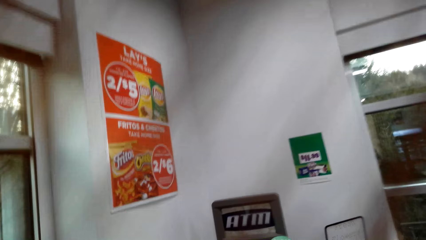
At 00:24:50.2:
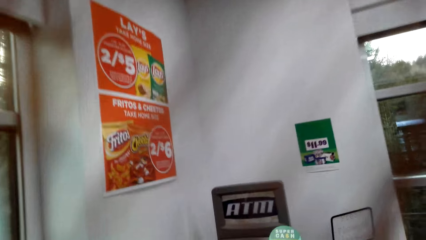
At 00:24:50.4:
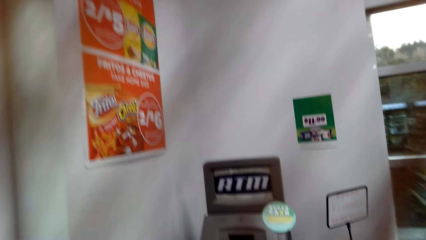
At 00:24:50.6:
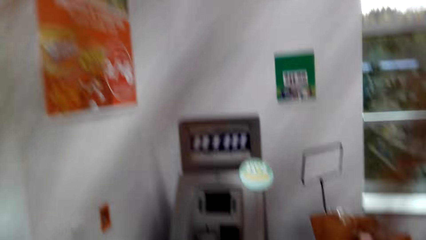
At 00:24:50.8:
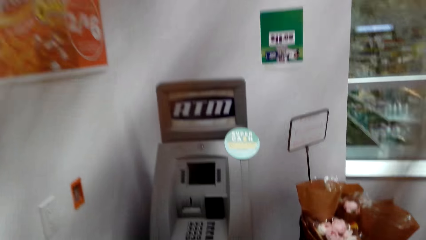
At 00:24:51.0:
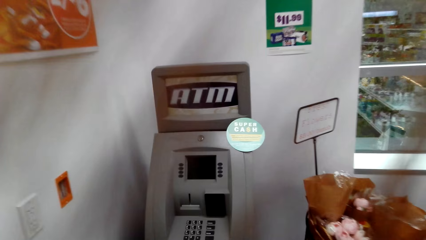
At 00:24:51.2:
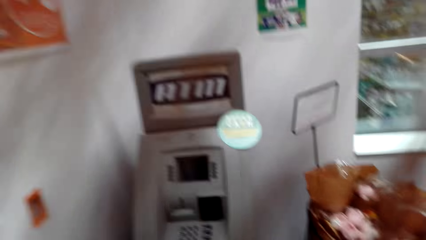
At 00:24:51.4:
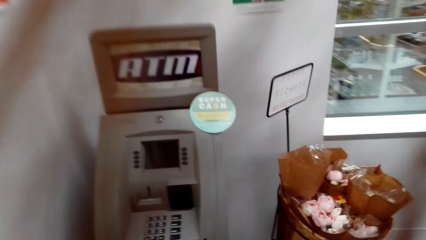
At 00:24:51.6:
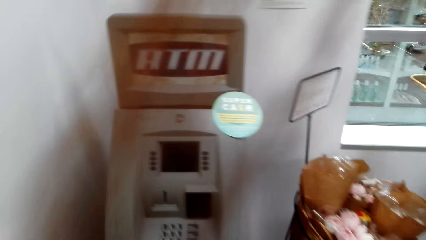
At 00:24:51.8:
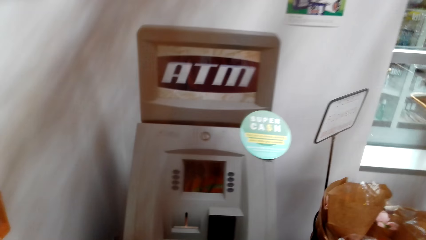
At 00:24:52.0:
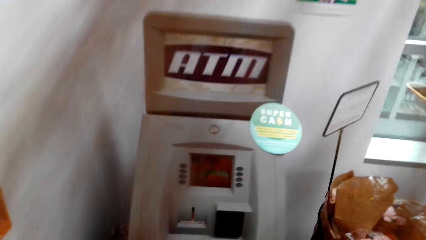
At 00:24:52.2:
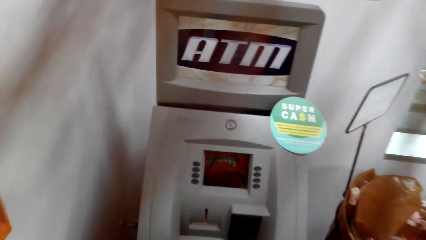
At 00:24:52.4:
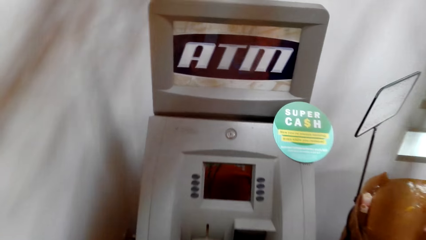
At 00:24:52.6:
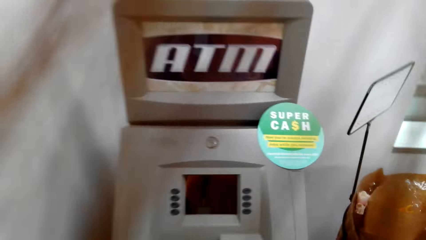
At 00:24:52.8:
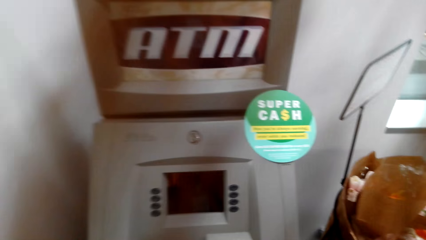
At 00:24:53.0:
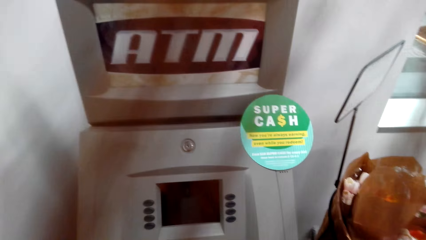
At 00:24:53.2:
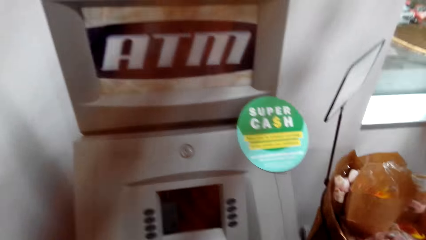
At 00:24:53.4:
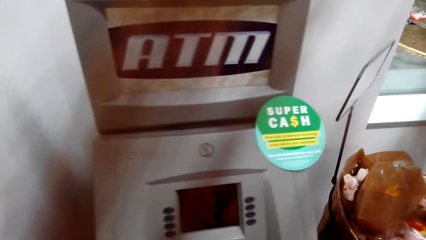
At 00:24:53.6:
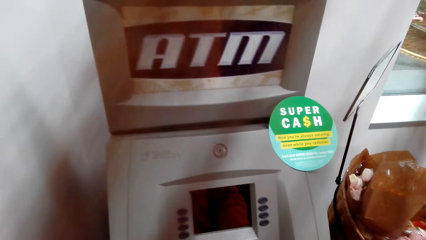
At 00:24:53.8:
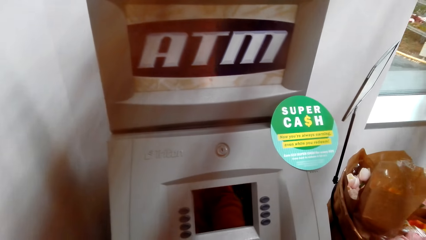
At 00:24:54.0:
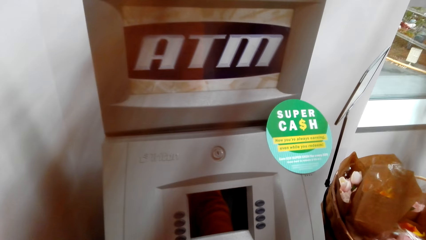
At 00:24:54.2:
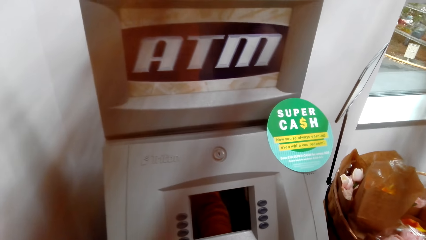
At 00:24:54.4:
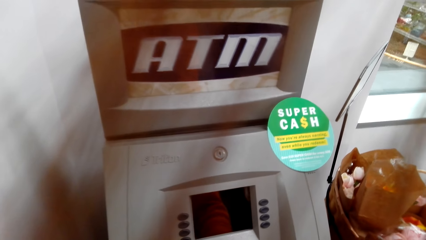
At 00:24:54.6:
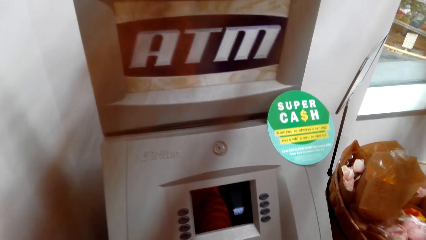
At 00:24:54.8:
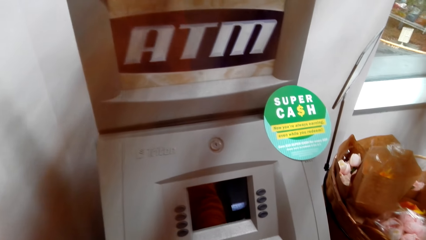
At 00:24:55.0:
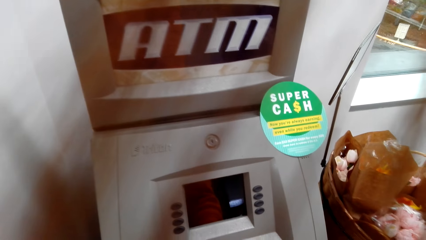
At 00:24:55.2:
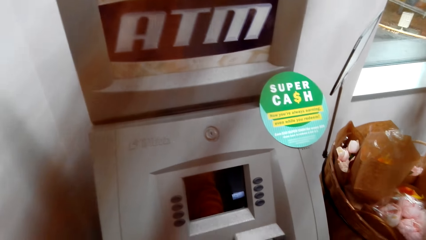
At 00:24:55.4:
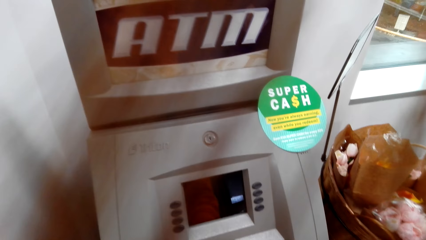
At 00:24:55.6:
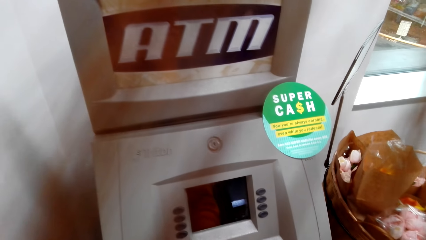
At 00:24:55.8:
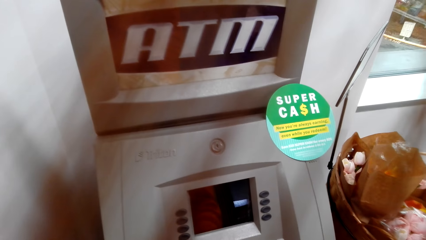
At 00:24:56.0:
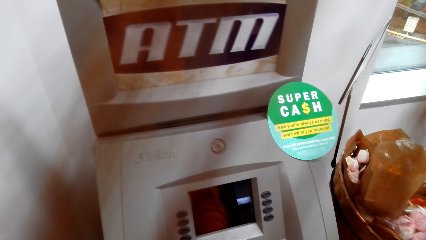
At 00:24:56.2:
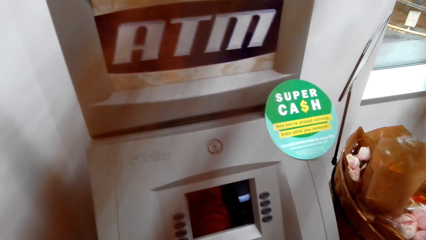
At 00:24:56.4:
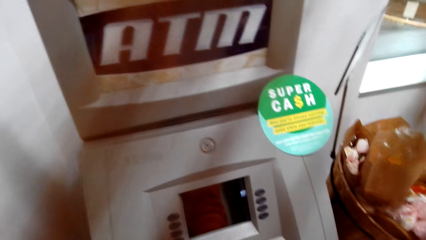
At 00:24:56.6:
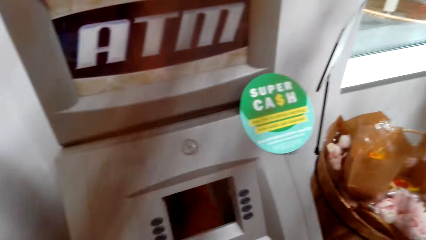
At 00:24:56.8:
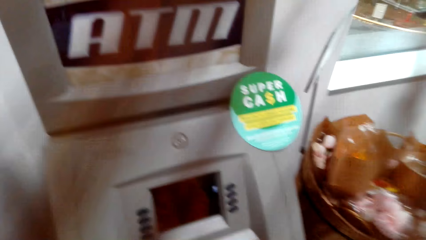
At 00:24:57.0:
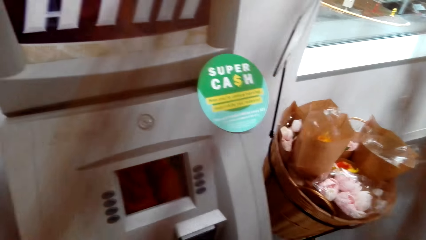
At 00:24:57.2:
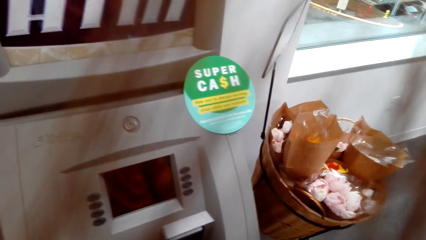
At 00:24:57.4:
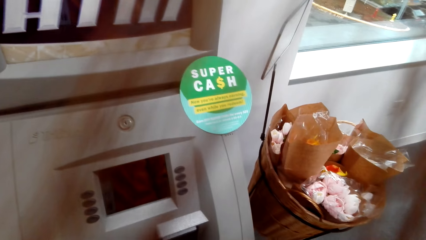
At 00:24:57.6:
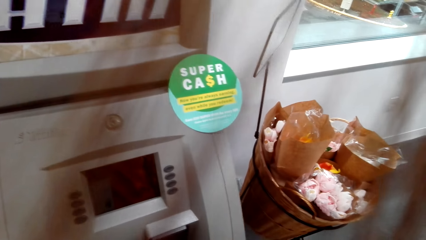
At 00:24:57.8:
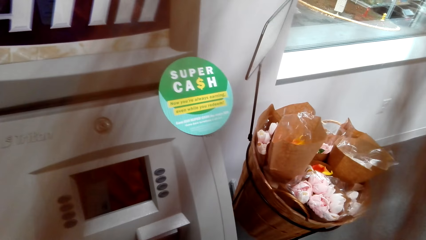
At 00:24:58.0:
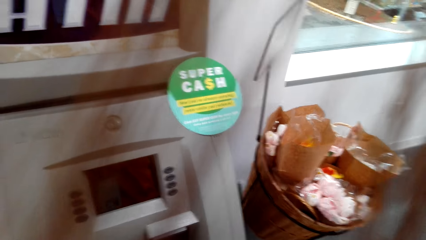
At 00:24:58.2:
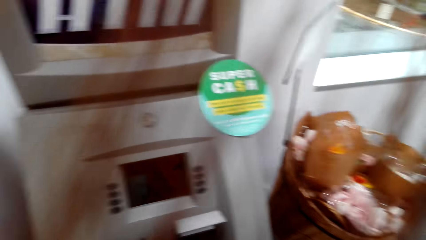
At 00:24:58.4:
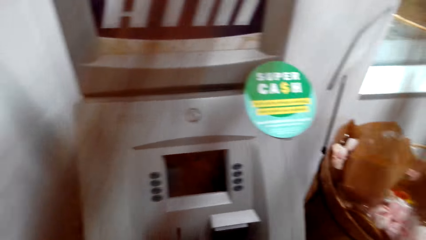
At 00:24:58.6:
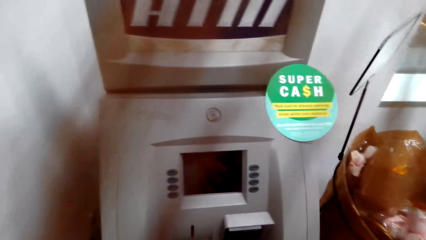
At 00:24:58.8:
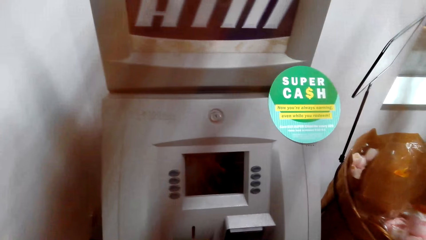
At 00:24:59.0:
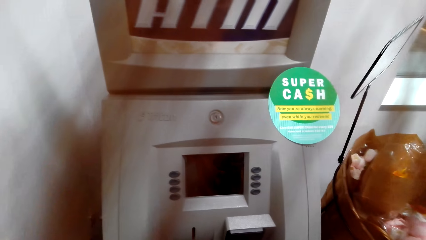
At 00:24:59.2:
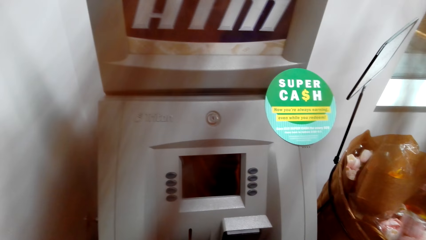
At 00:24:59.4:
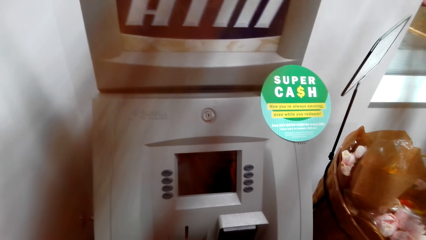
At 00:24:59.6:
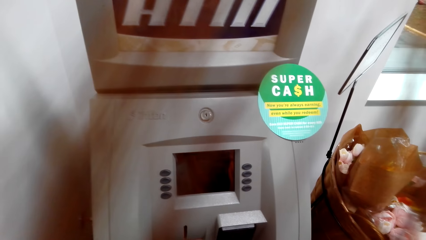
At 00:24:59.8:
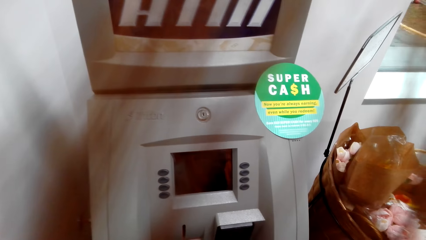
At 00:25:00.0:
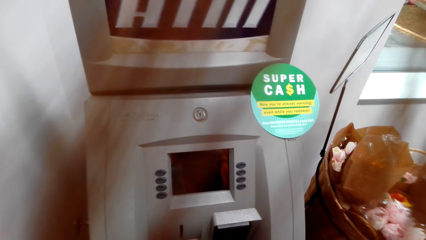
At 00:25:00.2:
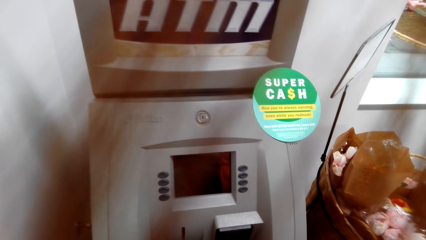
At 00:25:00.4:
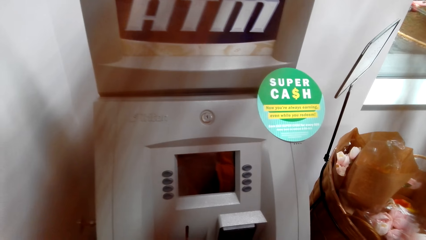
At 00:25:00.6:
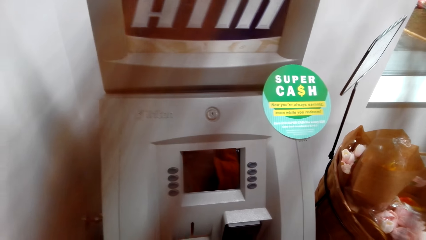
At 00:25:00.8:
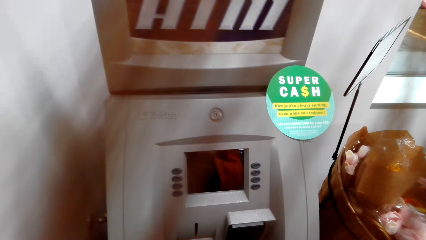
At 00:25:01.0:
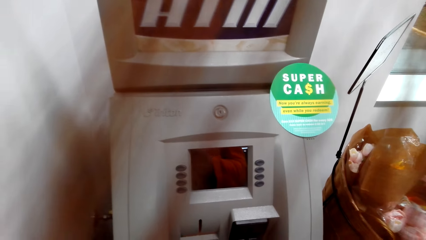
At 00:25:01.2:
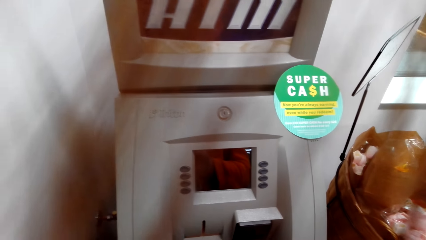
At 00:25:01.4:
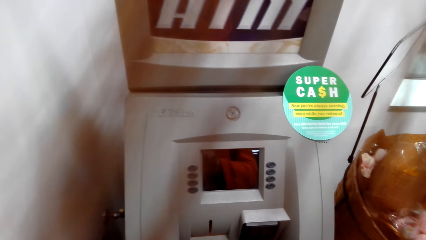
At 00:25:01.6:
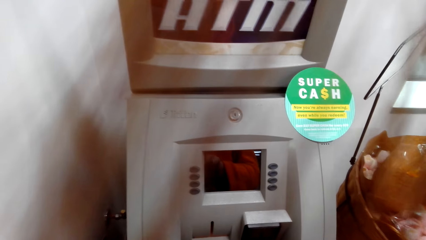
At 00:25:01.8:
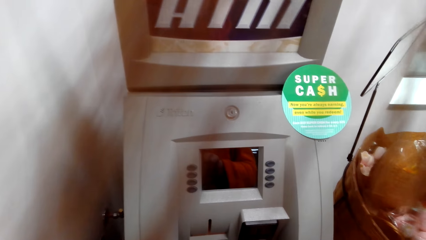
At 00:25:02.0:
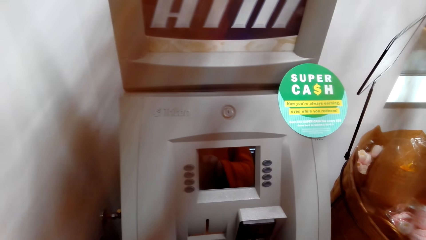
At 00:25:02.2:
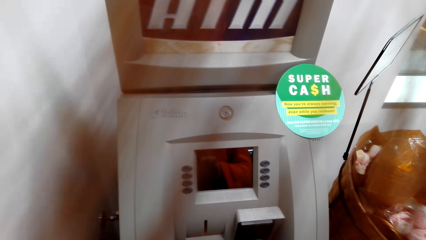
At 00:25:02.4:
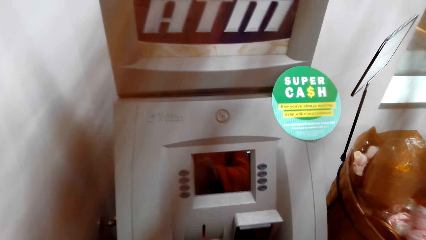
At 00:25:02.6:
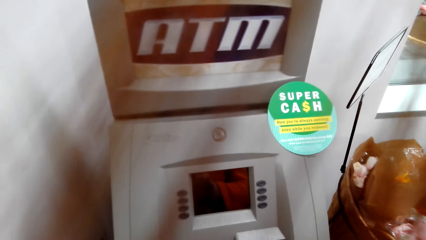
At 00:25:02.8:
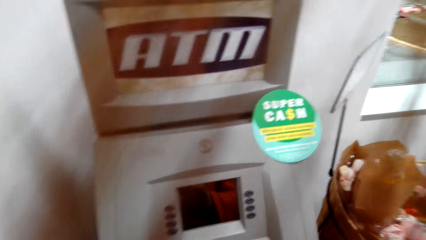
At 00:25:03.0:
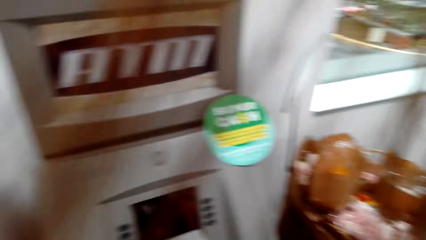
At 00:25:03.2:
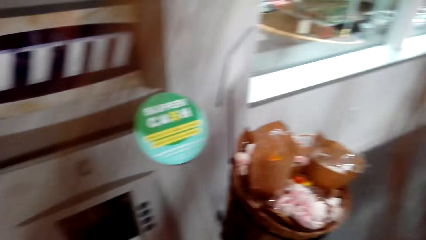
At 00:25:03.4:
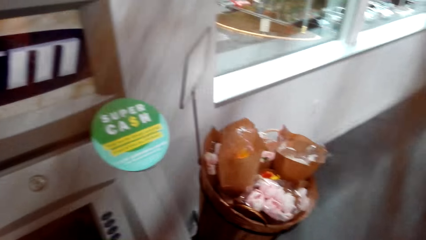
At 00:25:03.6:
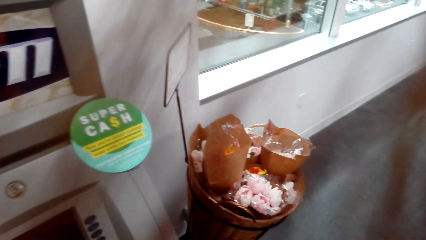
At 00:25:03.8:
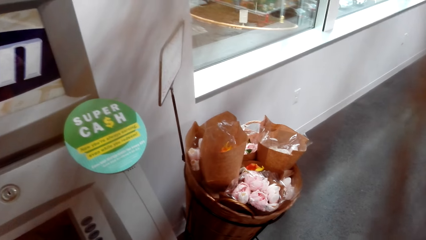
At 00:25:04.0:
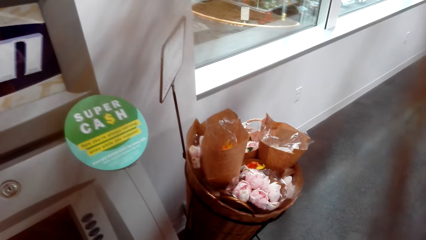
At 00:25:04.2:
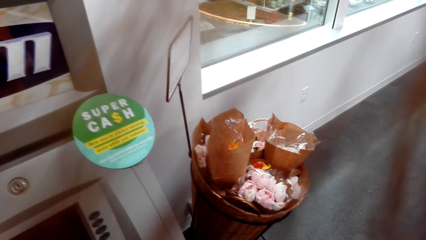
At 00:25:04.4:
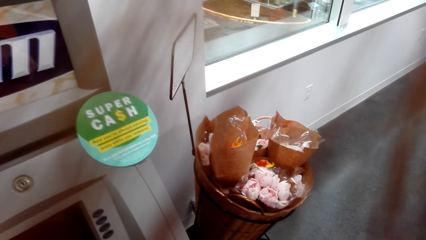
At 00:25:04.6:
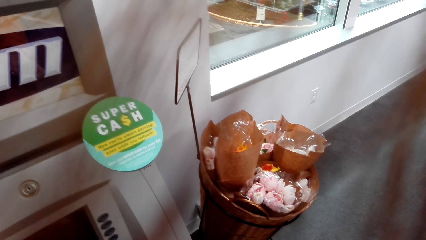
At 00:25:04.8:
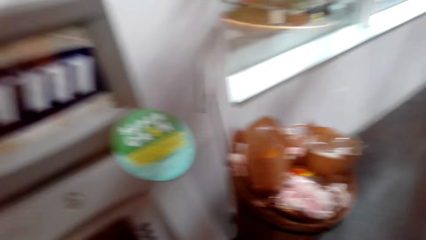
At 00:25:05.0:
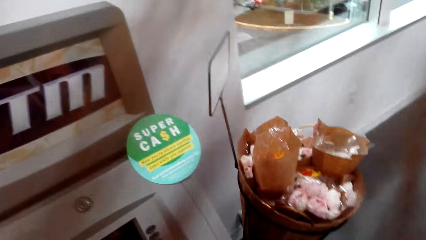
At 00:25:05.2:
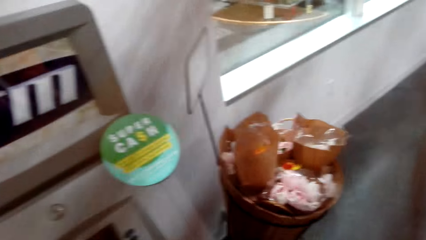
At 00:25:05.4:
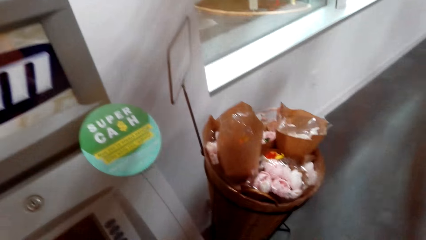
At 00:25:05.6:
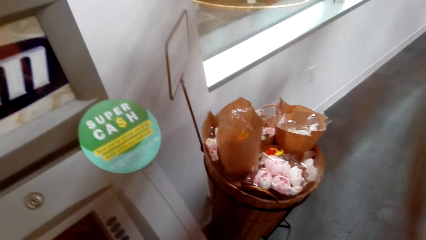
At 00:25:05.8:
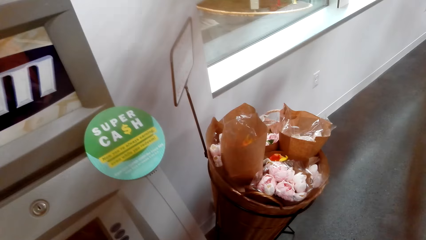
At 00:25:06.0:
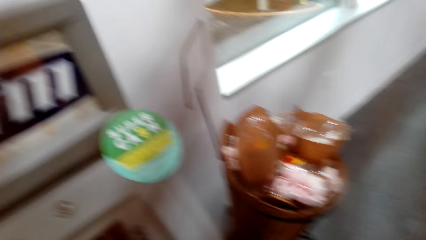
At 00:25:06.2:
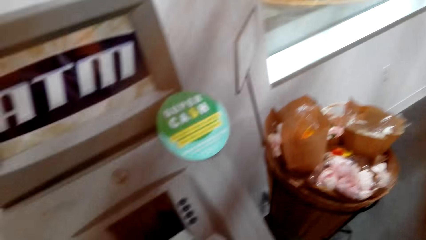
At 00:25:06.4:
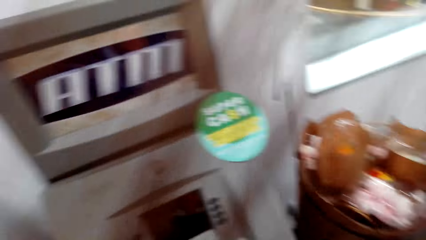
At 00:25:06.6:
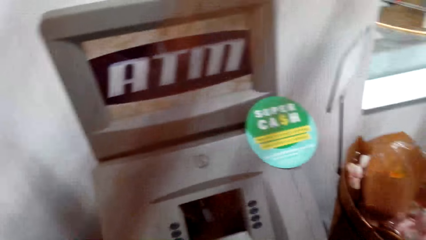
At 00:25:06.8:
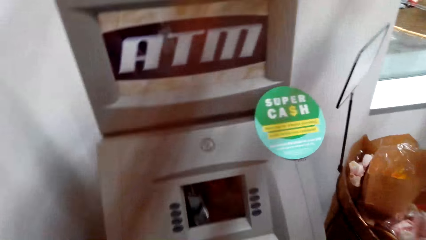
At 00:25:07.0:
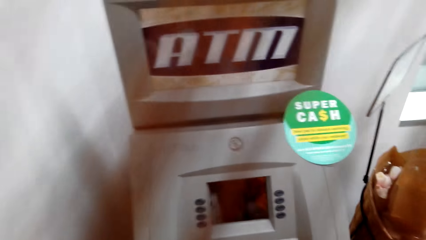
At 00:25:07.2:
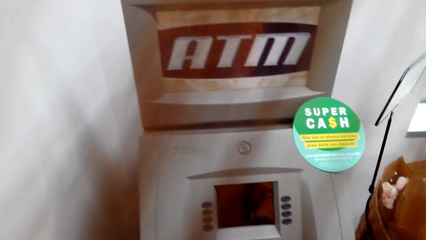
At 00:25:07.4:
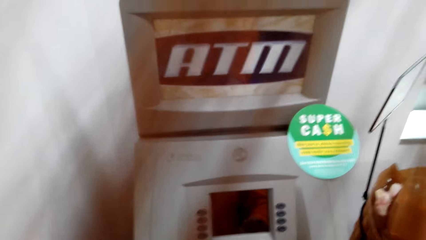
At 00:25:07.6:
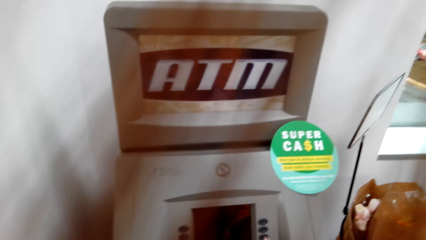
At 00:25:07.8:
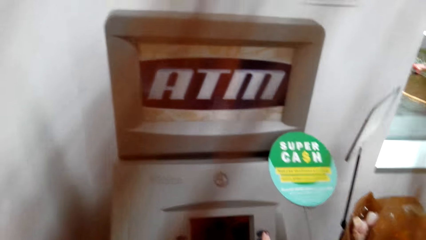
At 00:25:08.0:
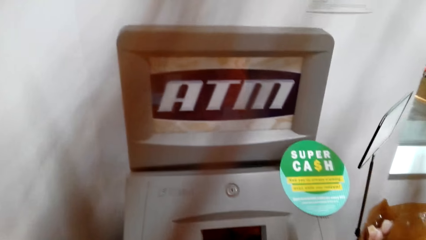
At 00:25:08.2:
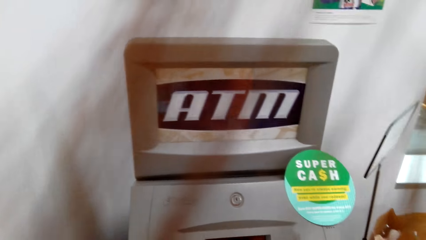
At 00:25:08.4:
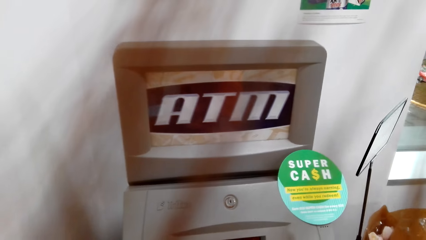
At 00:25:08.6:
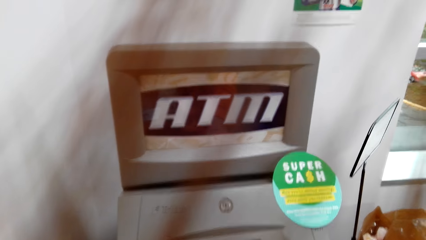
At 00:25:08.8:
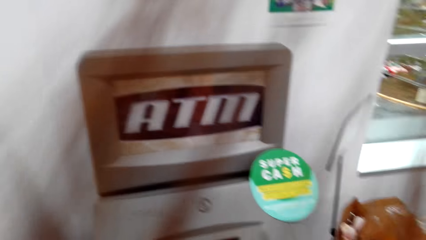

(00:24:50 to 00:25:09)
The camera wearer stares at the ATM. They use the ATM. They insert a card in the ATM machine. They stare at the trashcan. They use the ATM.
